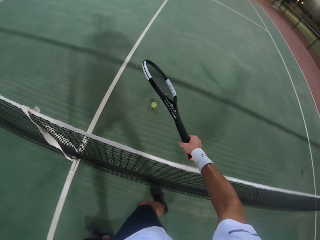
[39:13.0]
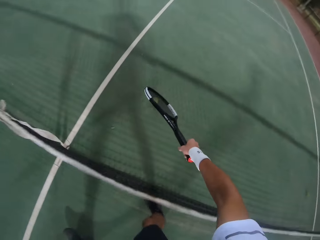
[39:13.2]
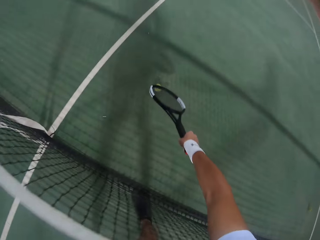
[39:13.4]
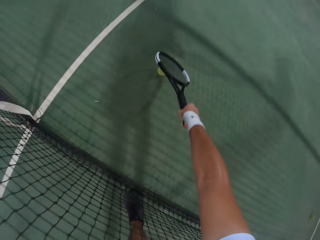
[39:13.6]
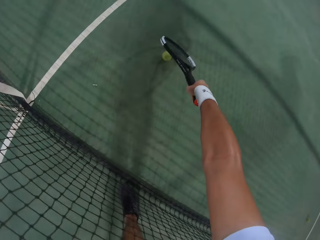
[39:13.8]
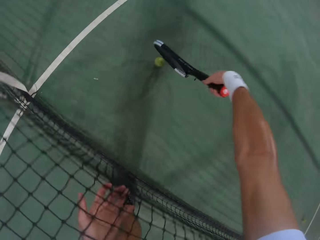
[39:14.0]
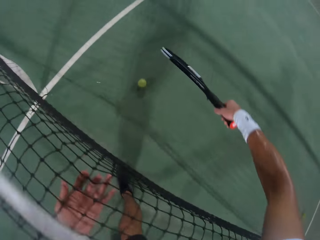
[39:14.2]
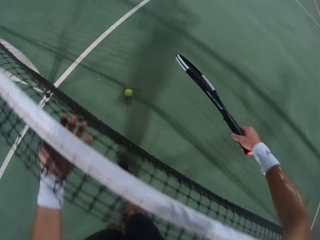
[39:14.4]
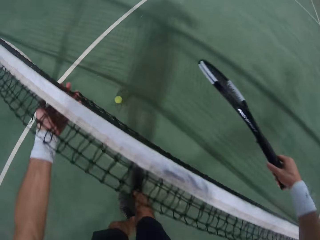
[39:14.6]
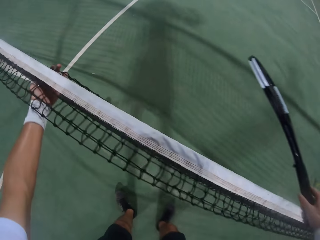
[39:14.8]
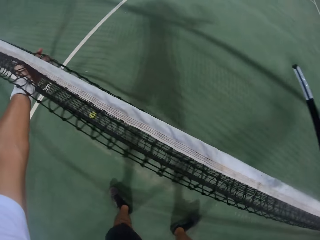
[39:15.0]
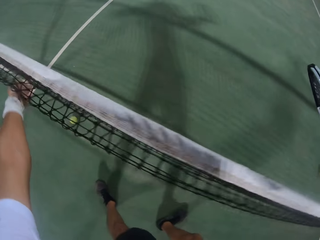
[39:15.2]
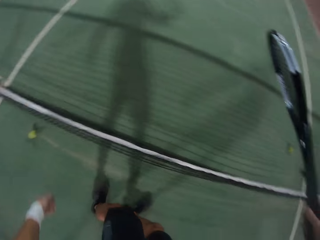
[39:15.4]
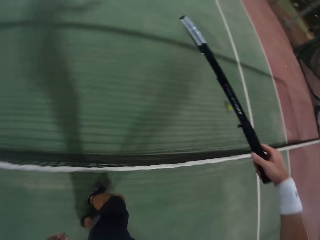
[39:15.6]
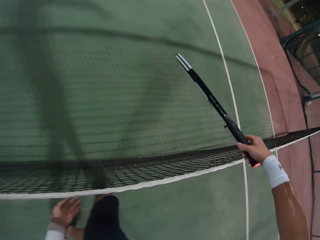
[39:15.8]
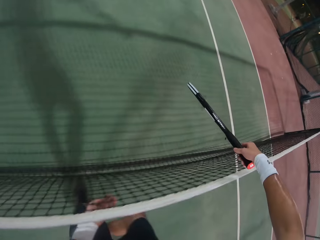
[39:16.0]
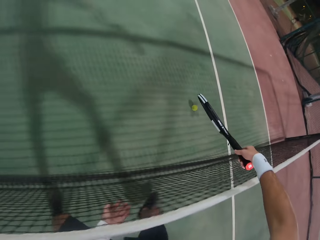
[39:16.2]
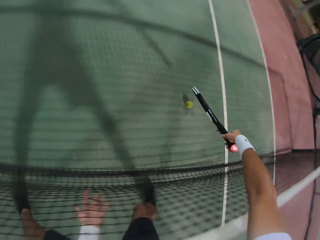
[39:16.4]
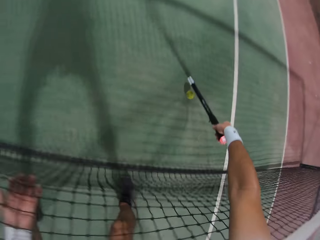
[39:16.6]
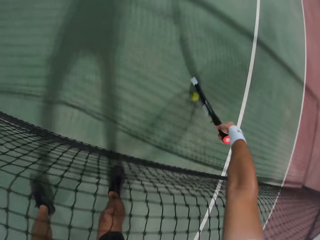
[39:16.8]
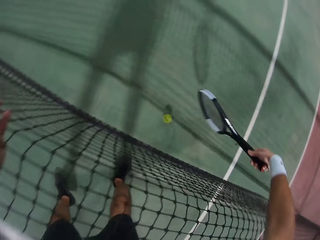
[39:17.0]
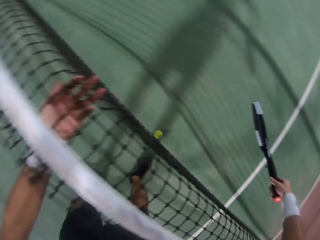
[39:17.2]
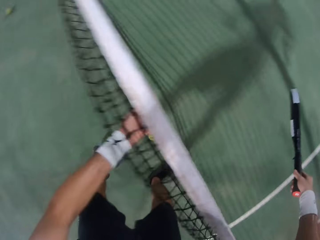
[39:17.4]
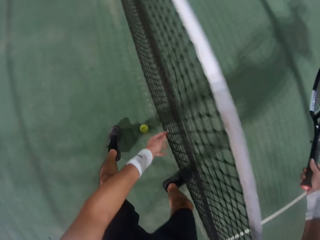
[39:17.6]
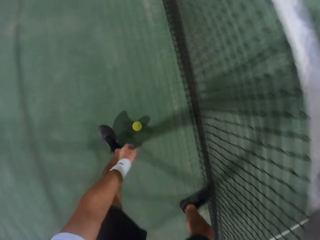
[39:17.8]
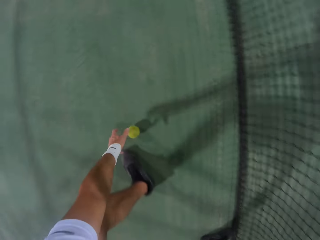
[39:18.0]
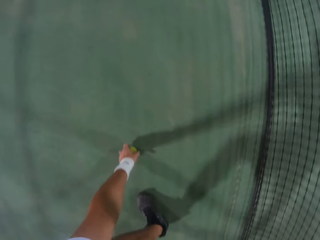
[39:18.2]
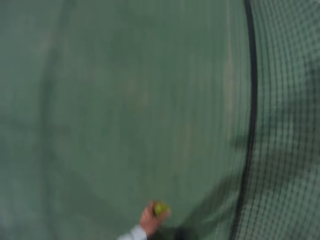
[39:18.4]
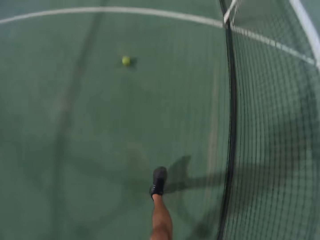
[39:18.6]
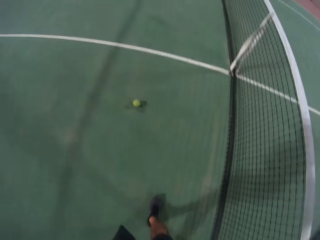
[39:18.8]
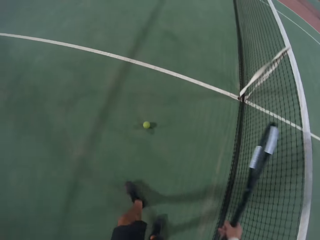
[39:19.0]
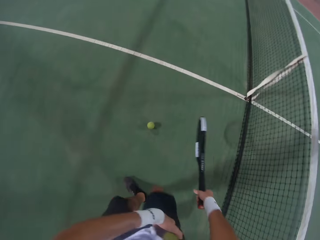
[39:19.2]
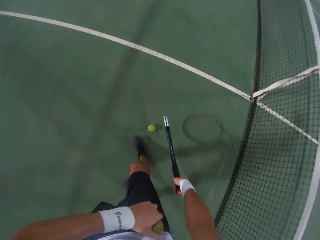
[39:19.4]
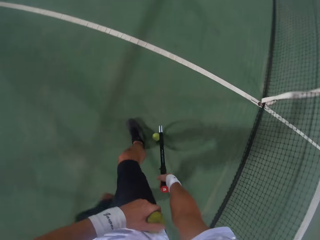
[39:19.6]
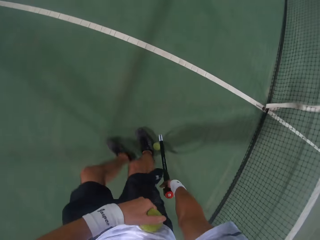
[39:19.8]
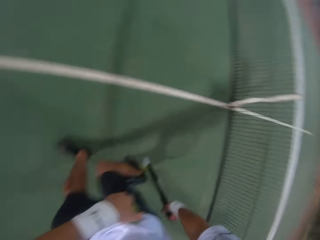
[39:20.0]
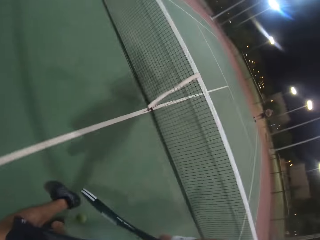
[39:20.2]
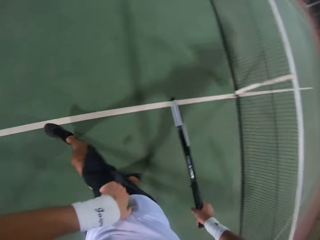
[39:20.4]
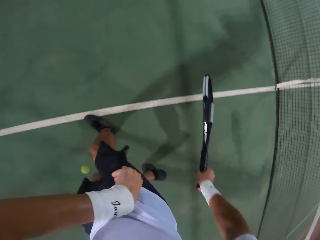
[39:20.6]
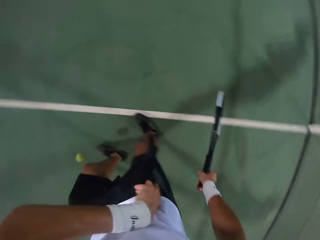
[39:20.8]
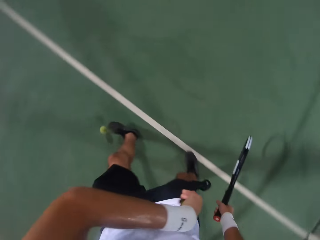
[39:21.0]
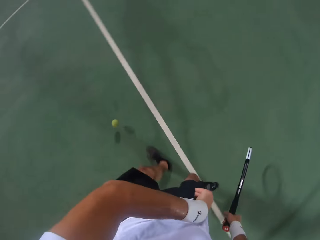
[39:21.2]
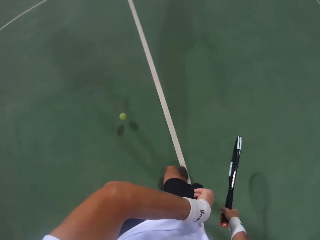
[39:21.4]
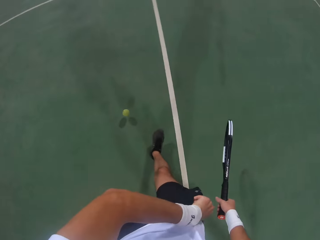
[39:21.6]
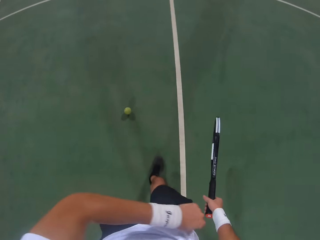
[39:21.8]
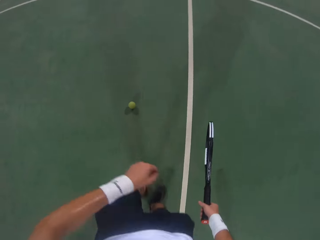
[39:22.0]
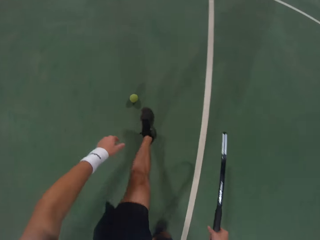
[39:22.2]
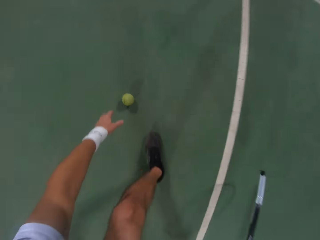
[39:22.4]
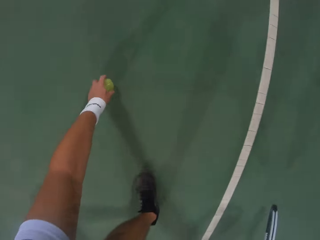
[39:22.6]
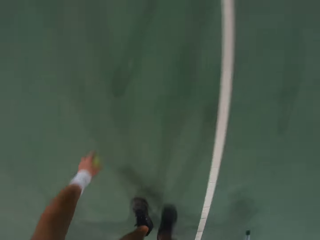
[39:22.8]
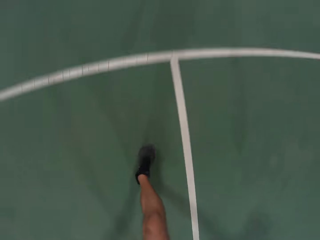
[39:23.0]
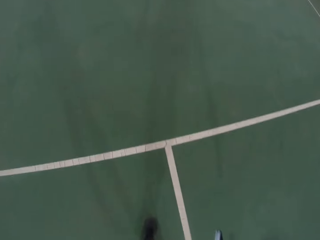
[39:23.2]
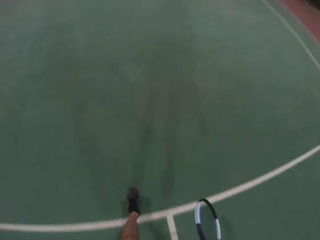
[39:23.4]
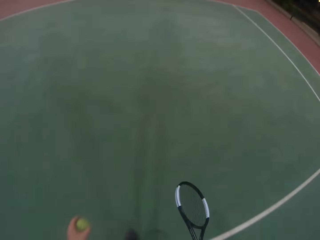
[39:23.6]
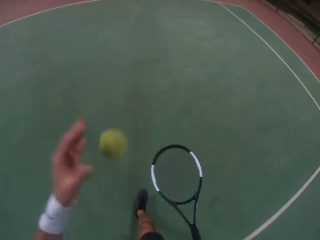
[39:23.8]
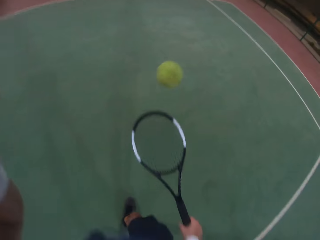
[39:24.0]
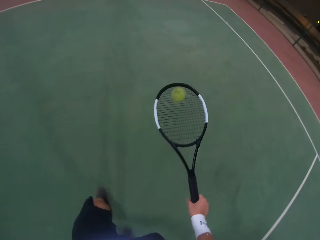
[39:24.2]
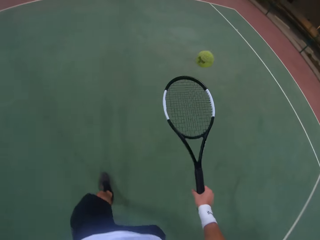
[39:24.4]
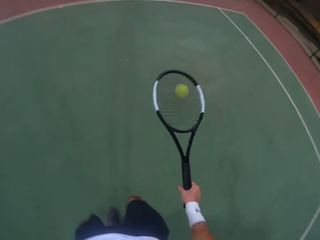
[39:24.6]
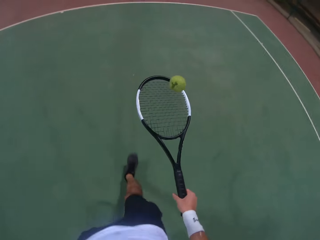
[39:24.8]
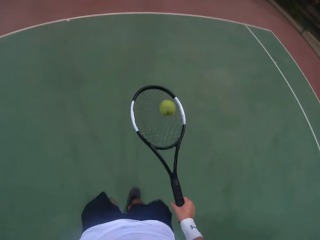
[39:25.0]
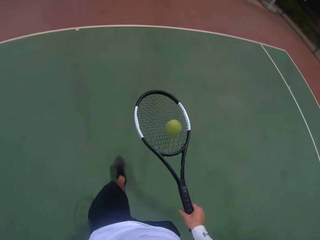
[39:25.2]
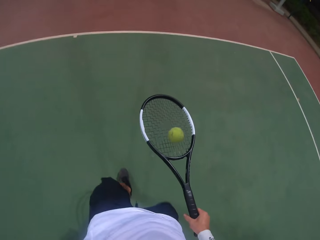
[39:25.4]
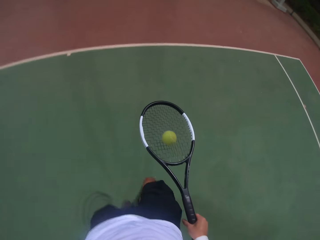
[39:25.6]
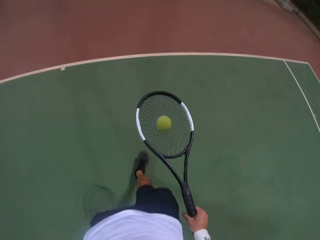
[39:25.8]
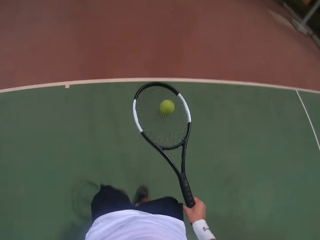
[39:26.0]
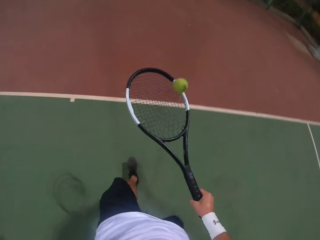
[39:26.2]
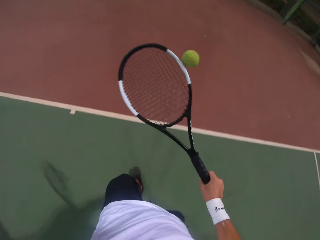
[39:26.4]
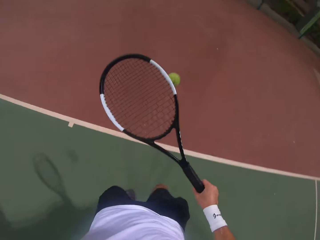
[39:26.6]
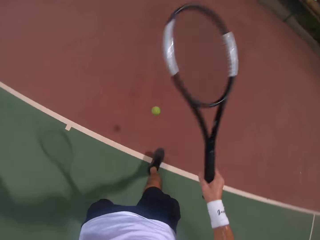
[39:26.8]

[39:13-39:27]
The camera wearer picks the ball from the other side of the net. They touch the net. They pick the ball from the other side of the net. They catch the ball. They walk around. They put the yellow racket tennis balls in a pocket. They kick the yellow racket tennis ball on the ground. They collect the yellow racket tennis balls on the ground. They catch the ball. They walk around. They place the ball on the racket. They shiver a yellow racket tennis ball with a metal tennis racket. They bounce the ball on the racket.

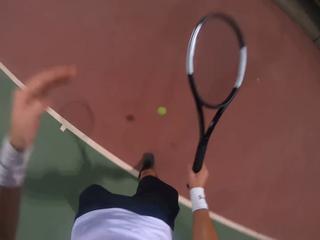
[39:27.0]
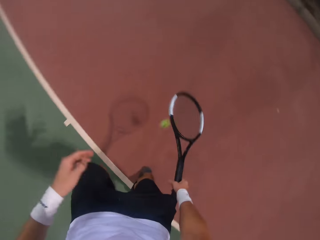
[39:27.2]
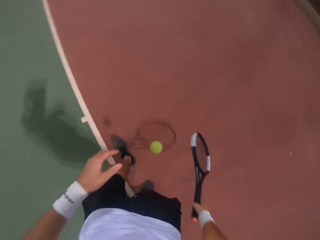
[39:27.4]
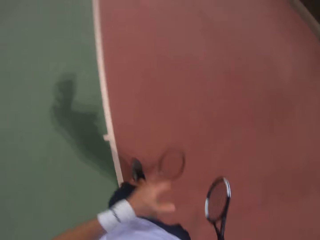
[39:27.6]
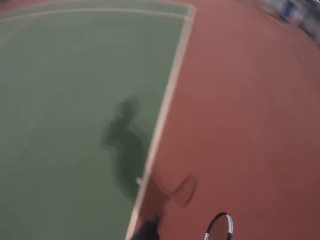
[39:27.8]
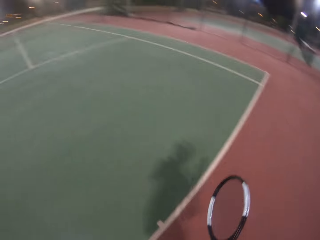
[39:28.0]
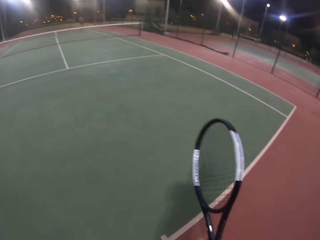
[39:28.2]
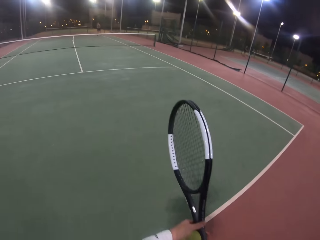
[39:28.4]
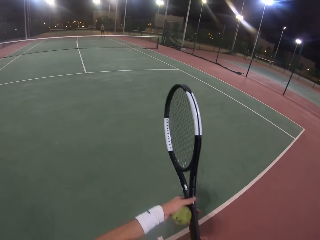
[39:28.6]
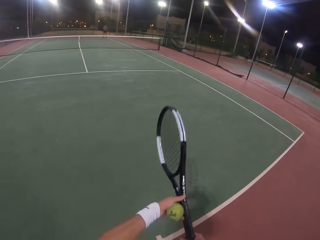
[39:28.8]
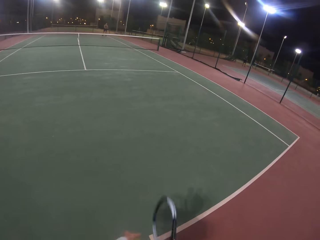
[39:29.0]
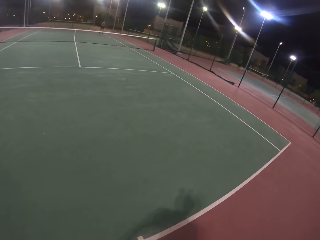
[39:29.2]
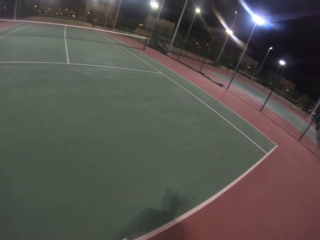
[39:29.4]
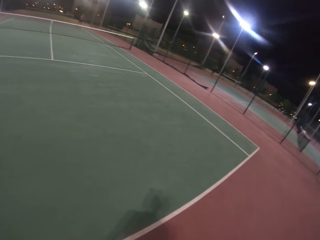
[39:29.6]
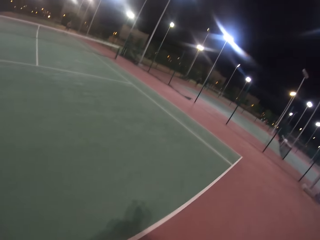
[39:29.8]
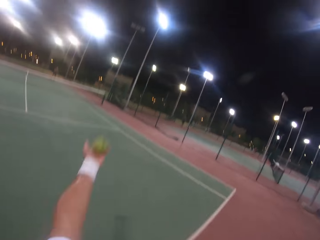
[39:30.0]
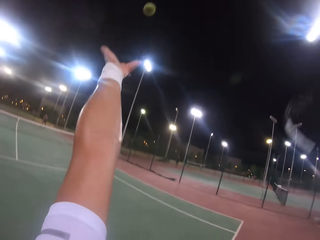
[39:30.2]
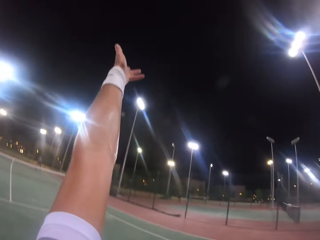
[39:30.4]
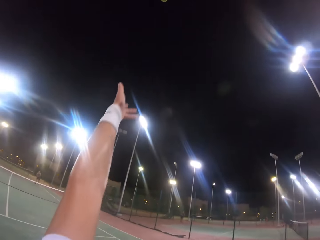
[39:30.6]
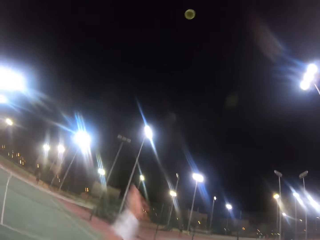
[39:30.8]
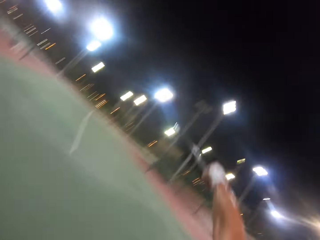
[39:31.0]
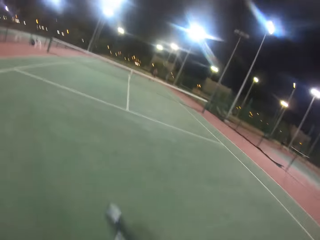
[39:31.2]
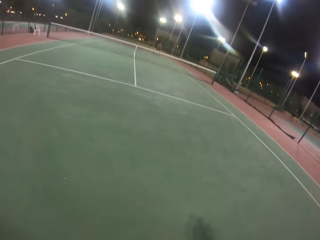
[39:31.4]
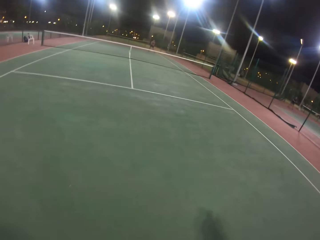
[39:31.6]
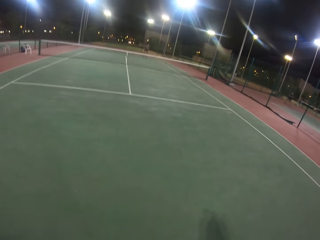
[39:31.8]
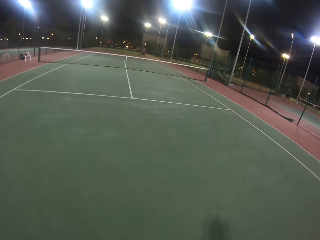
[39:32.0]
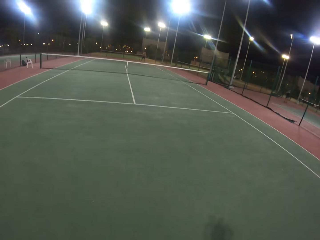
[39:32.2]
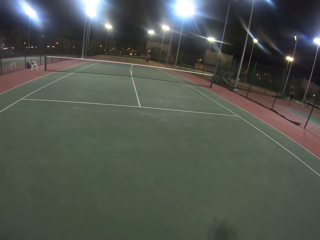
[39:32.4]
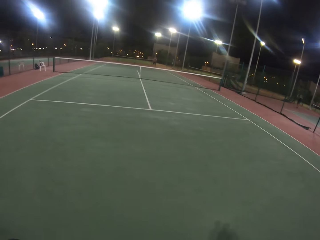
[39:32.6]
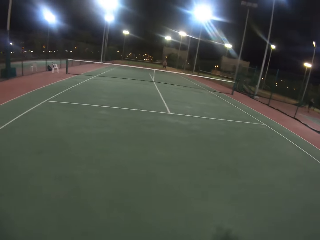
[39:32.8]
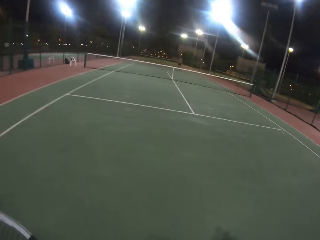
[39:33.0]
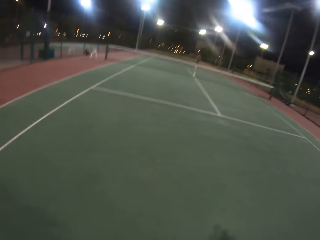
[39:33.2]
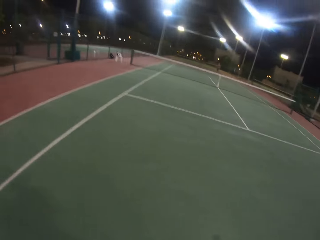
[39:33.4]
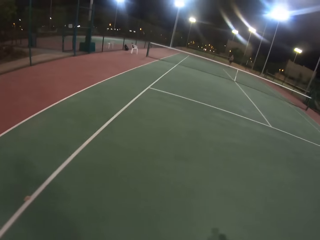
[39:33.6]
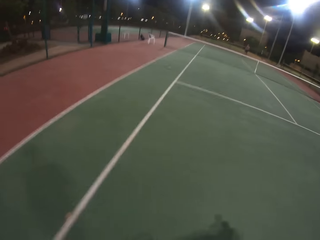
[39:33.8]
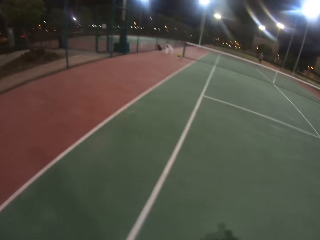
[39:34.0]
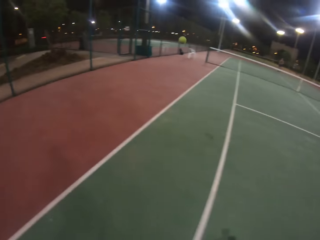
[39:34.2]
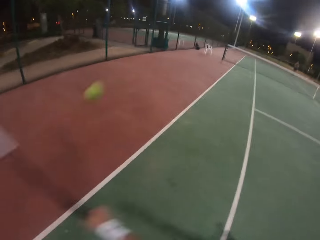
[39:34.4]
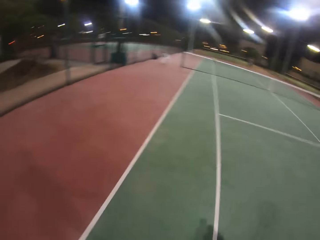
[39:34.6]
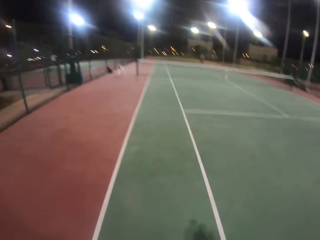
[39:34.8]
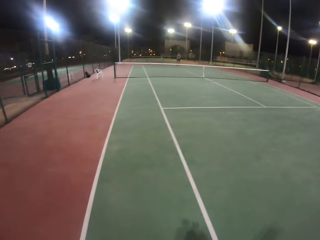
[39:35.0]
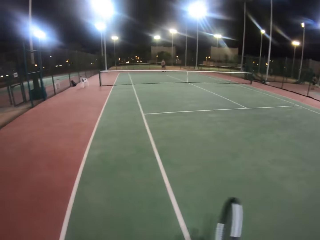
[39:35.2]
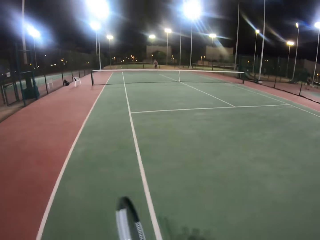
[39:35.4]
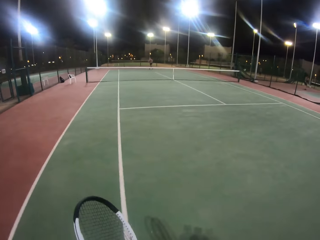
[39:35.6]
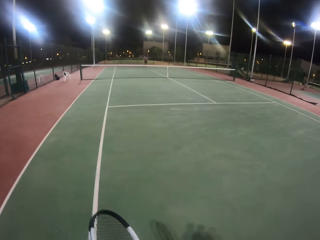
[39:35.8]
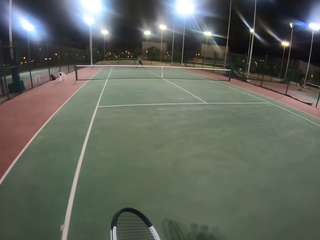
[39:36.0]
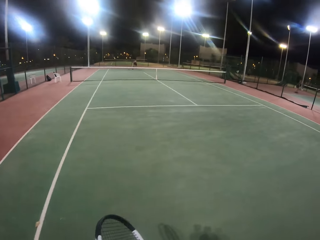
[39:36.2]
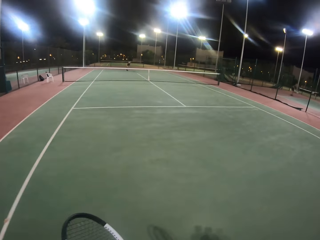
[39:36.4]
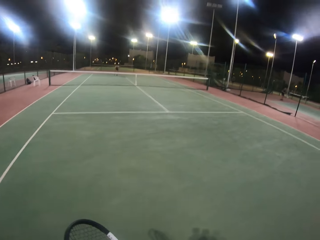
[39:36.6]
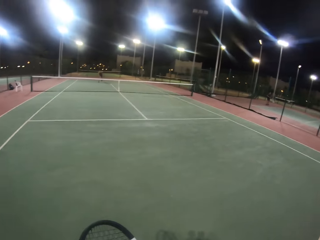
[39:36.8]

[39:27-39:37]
The camera wearer catches the ball. They throw the yellow racket tennis ball in the air. They hit the ball with the badminton racket. The camera wearer and a person play the tennis game. The person hits the ball with the badminton racket. The camera wearer hits the ball with the badminton racket.
